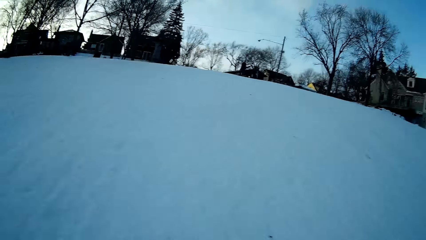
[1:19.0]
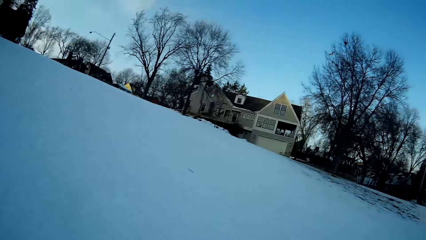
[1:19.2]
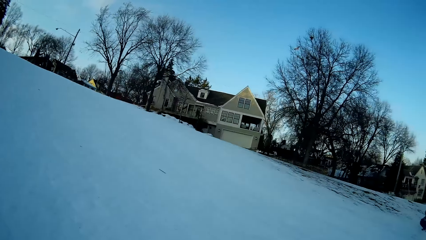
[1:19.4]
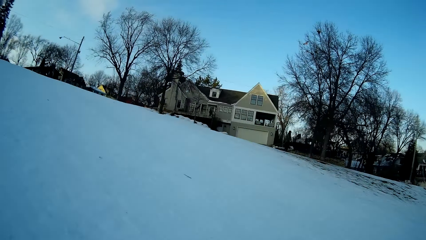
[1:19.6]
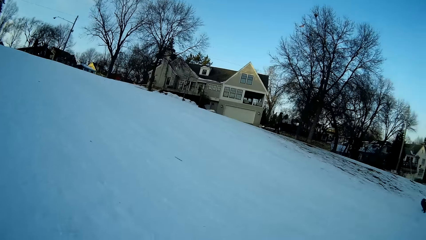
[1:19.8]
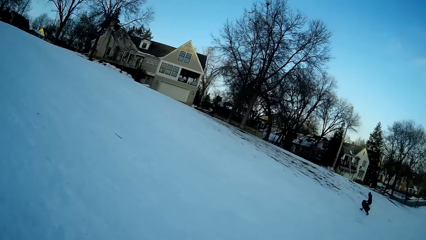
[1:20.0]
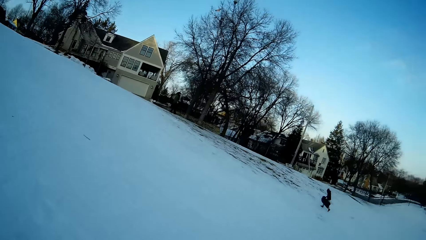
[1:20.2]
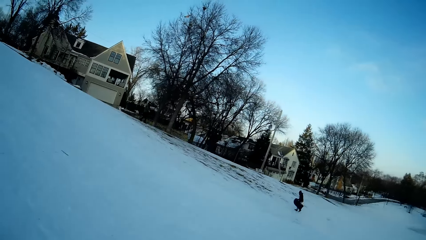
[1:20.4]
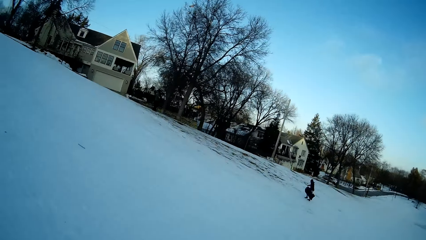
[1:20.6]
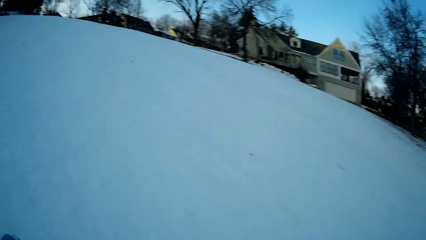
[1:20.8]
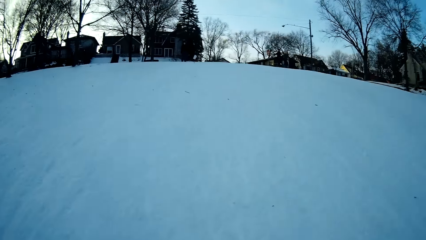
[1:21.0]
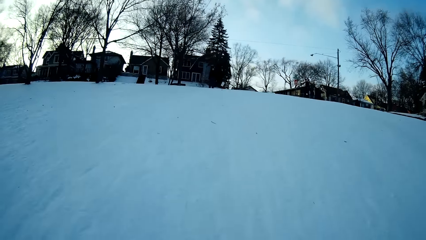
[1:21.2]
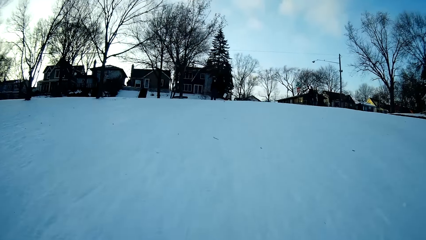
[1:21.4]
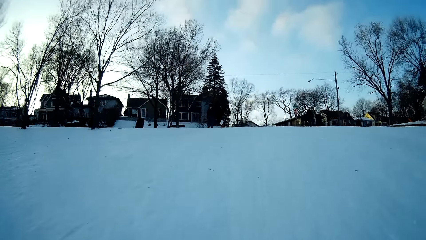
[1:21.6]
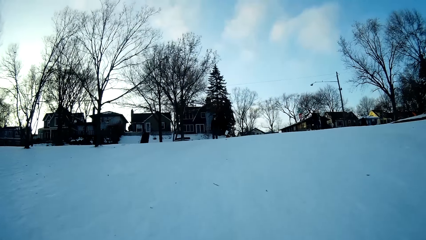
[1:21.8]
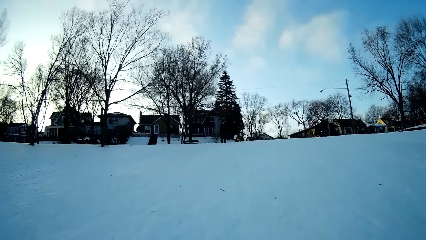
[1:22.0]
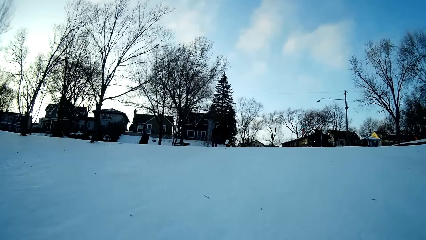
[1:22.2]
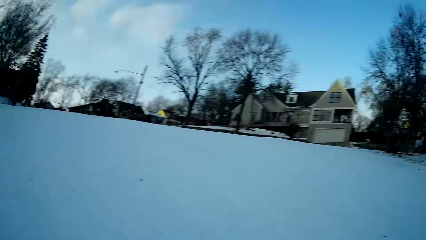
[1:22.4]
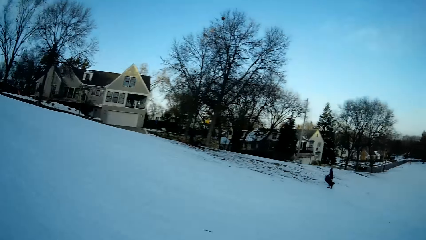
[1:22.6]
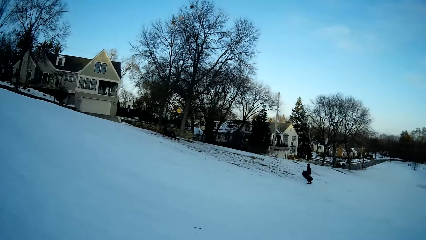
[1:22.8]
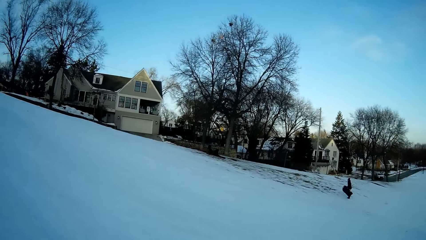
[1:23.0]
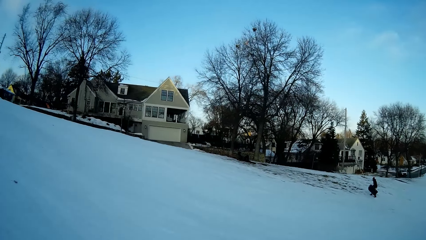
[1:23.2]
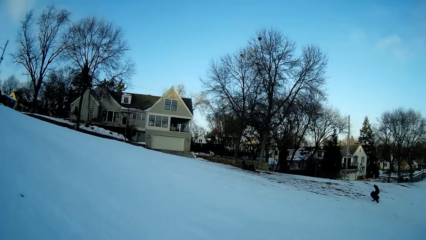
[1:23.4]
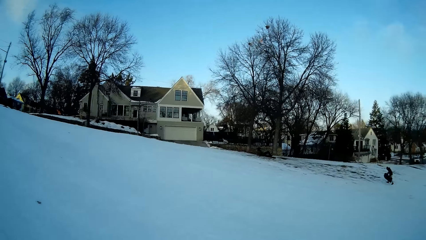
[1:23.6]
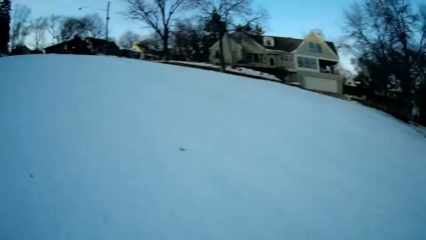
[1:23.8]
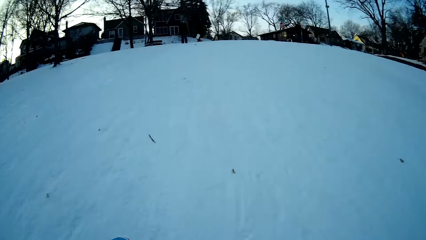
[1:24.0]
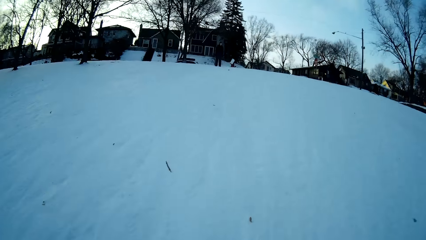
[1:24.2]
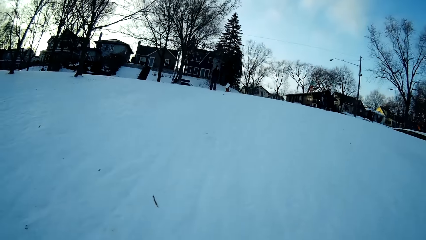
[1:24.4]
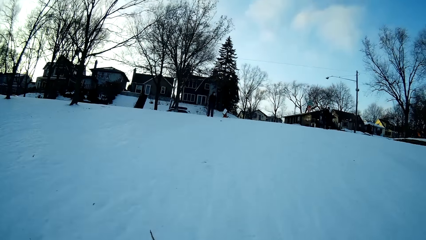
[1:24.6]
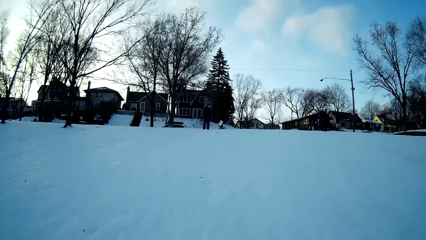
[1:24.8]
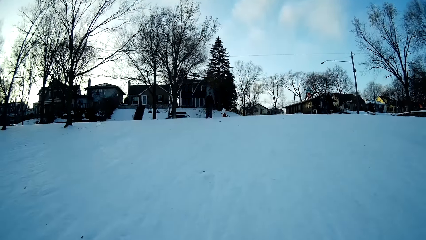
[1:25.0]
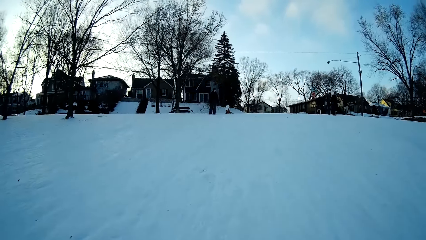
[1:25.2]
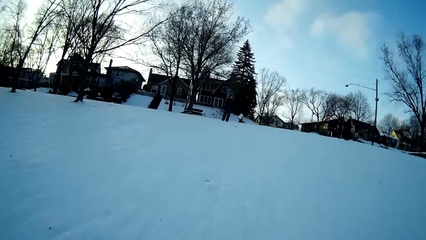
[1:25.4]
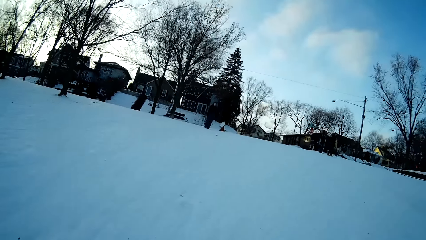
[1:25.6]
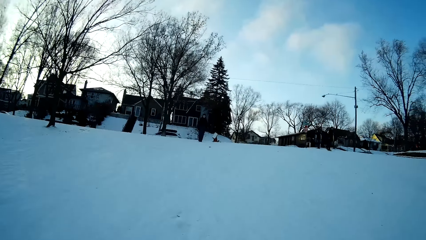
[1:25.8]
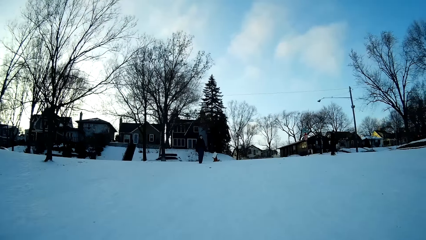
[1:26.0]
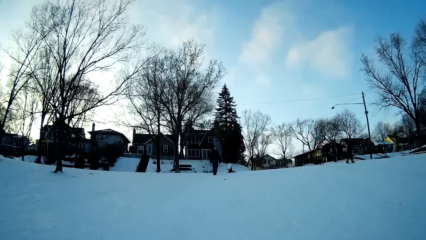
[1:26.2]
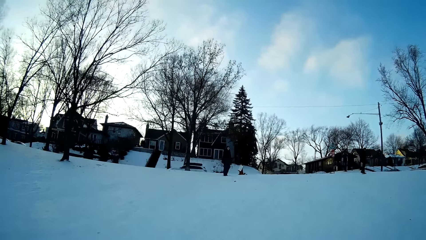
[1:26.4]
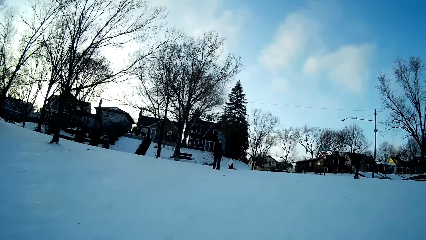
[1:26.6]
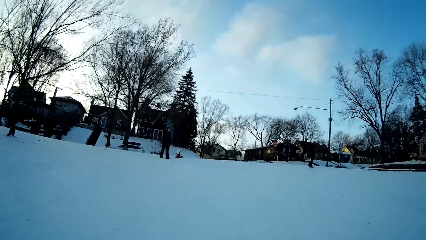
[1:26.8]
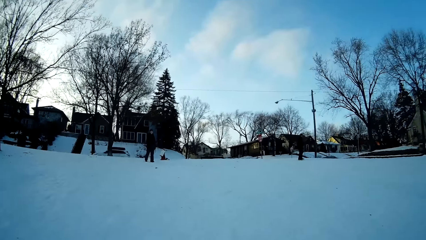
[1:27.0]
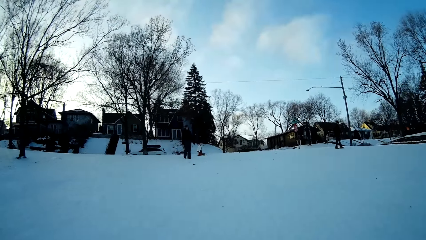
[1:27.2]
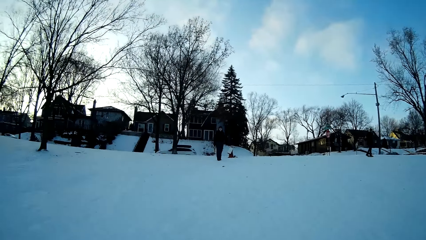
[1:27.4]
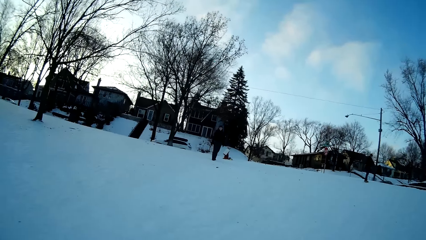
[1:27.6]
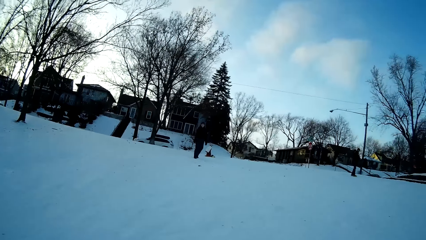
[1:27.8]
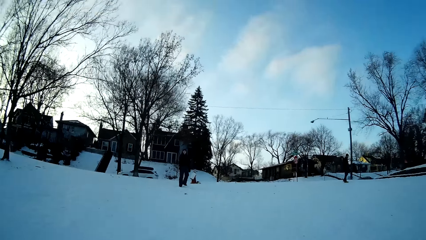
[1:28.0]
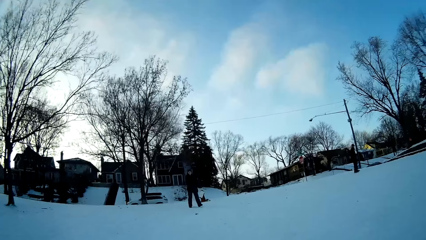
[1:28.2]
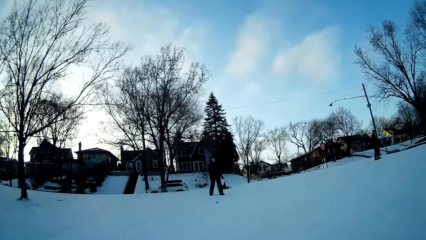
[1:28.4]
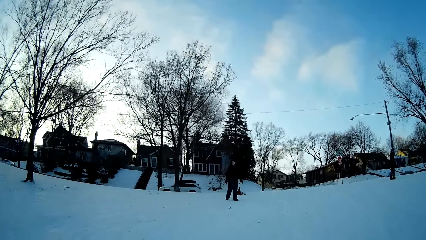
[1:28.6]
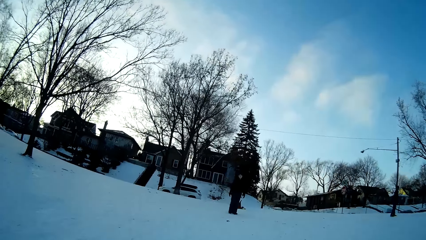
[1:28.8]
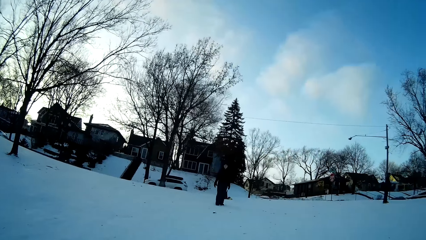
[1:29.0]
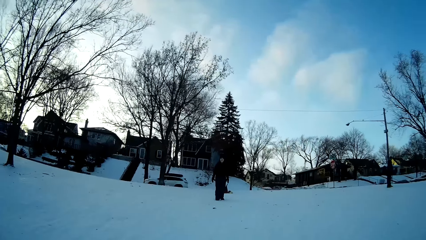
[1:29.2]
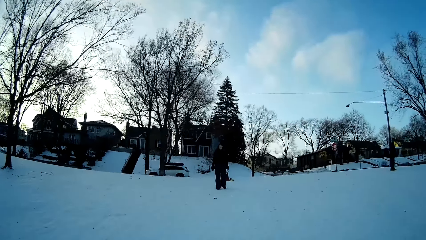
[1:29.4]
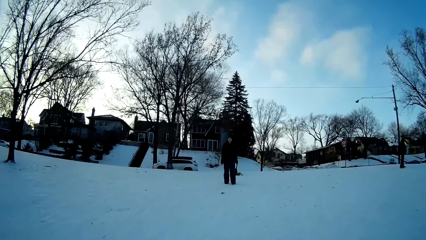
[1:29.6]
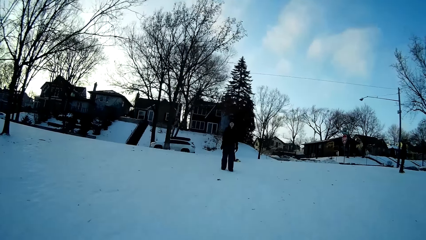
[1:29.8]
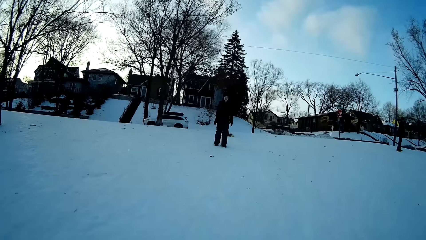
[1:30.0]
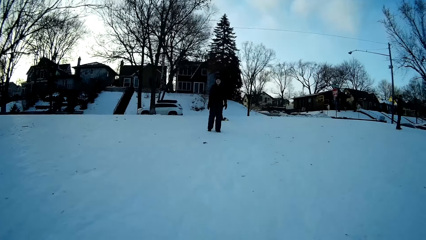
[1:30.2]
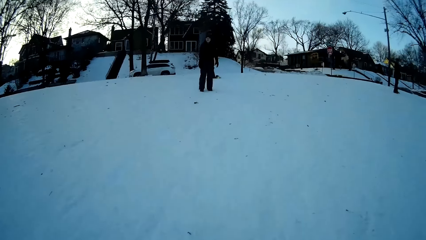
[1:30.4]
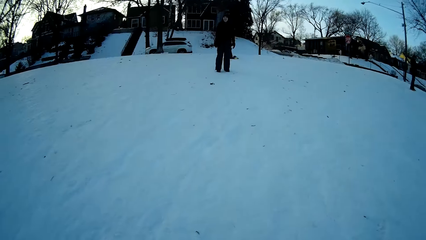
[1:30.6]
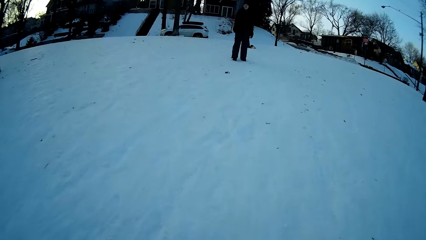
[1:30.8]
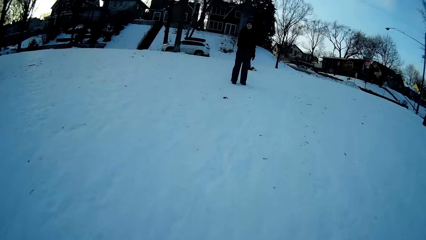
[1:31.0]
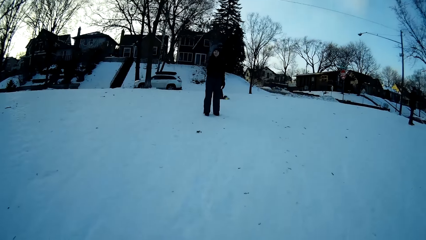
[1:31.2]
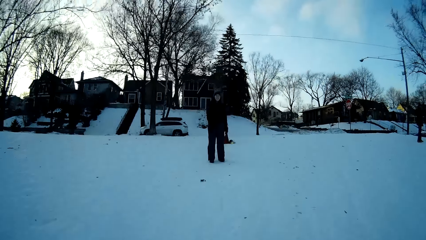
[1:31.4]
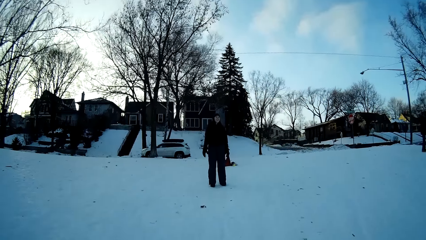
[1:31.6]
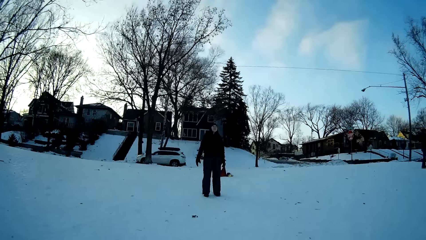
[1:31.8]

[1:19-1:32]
The camera wearer looks around the field. They walk on the snow. They look around the field. They walk on the snow. A woman stands on the snow. The camera wearer walks on the snow.
